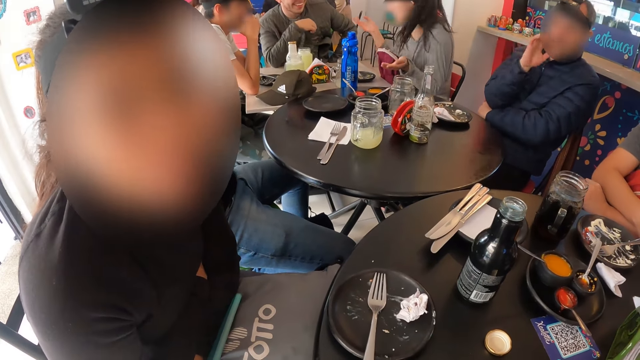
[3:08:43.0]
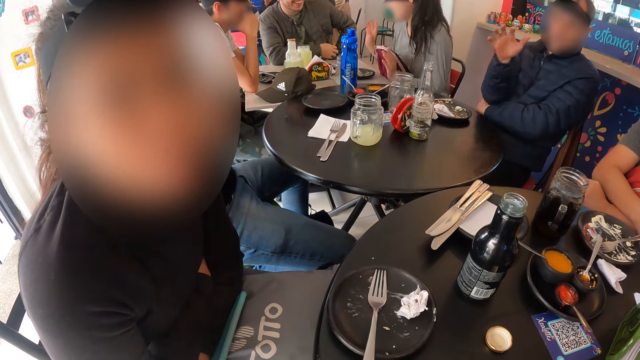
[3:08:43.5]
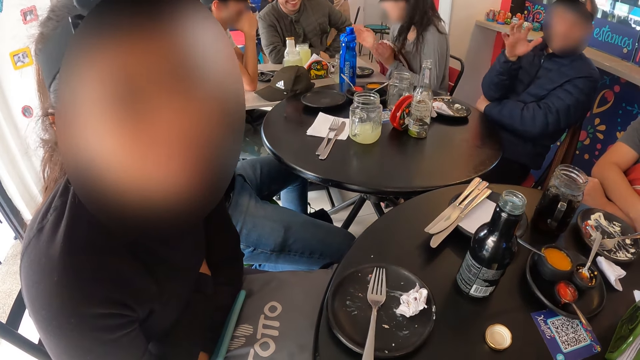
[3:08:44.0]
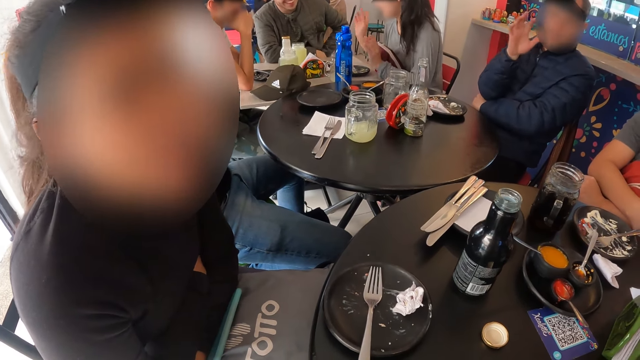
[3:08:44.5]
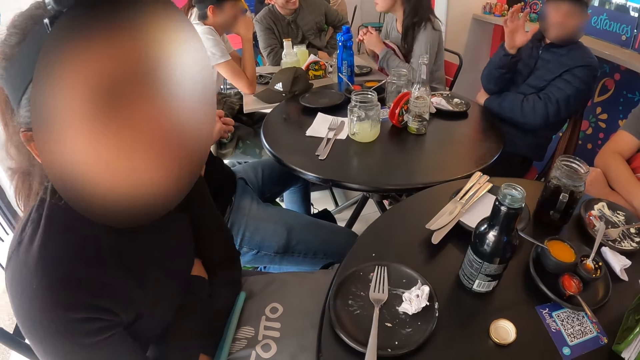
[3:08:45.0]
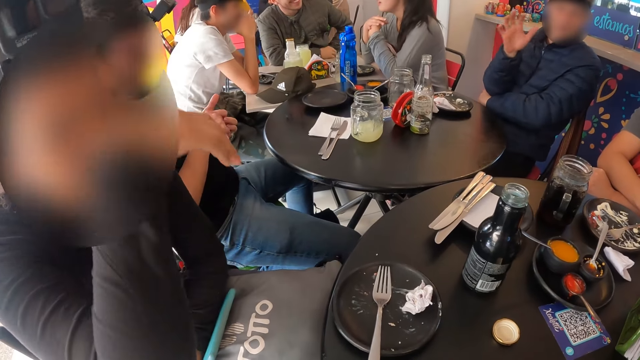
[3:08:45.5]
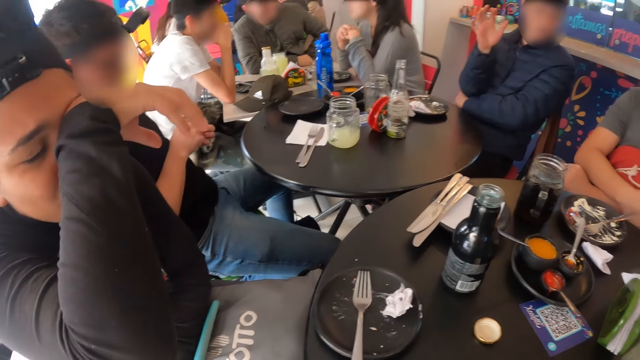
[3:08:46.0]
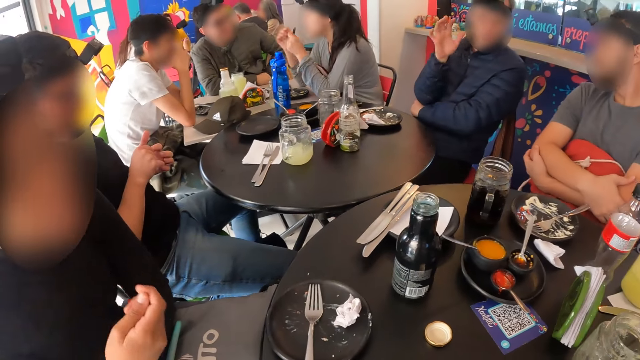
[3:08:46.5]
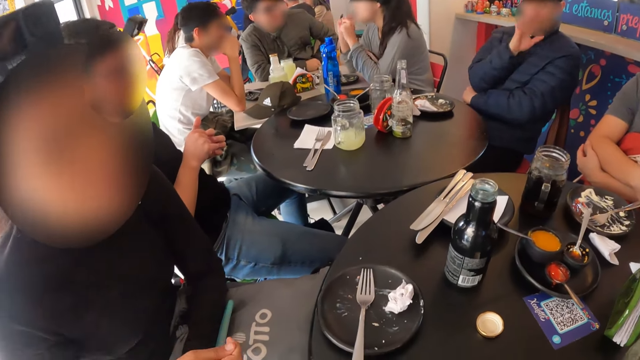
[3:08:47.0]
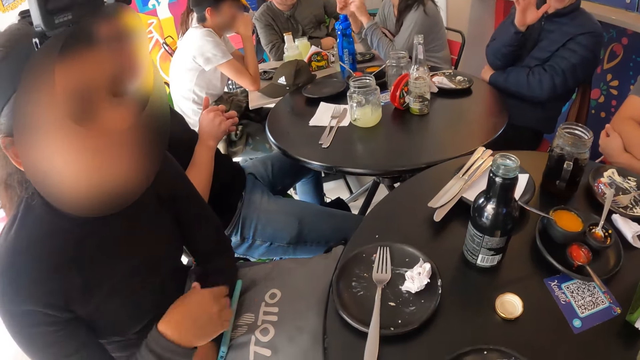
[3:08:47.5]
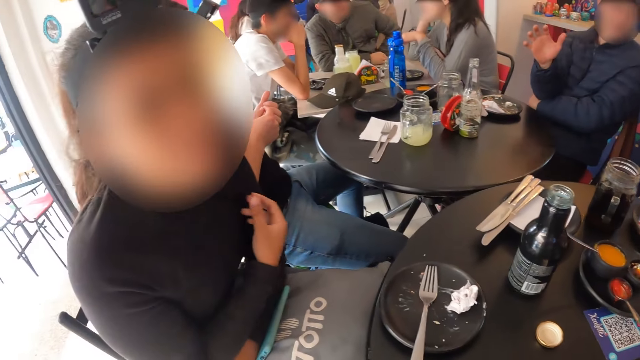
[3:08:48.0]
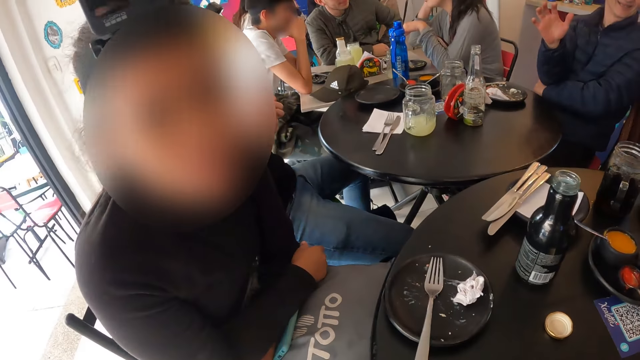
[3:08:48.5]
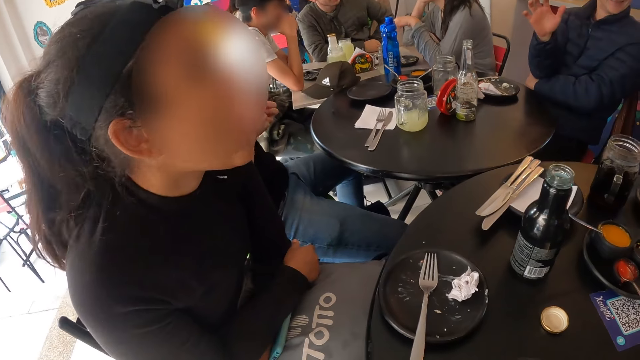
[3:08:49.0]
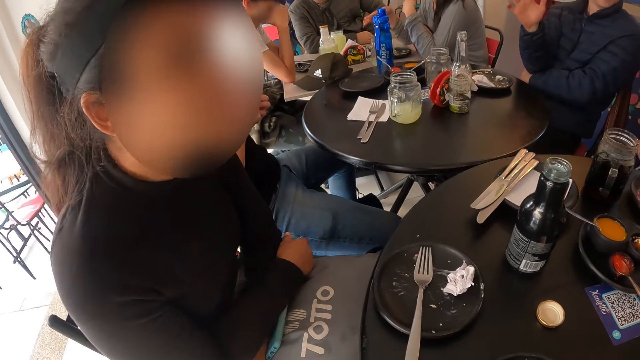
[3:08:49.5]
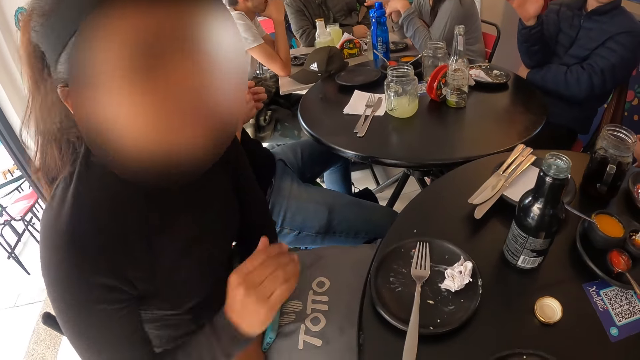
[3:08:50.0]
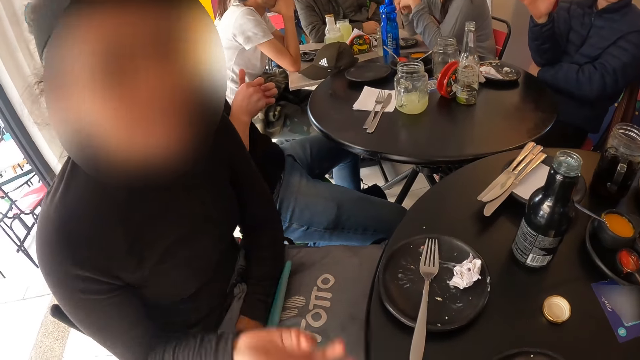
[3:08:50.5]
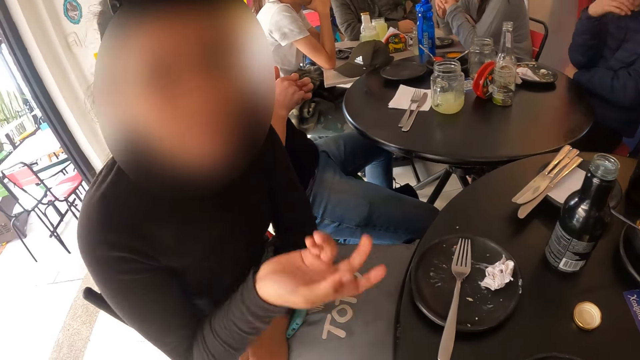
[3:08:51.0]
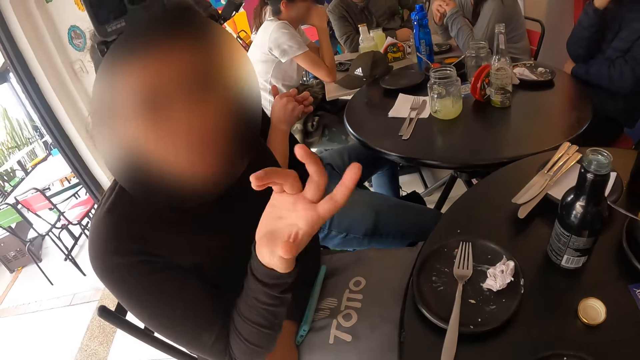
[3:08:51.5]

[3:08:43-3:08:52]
A woman wipes the face. The woman interacts with the camera wearer.

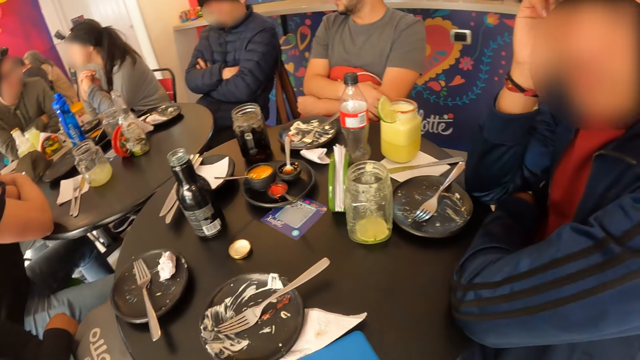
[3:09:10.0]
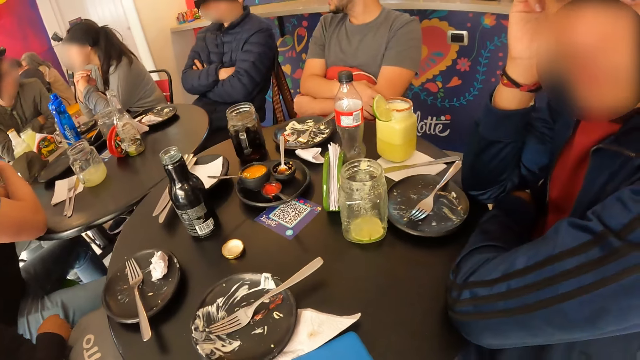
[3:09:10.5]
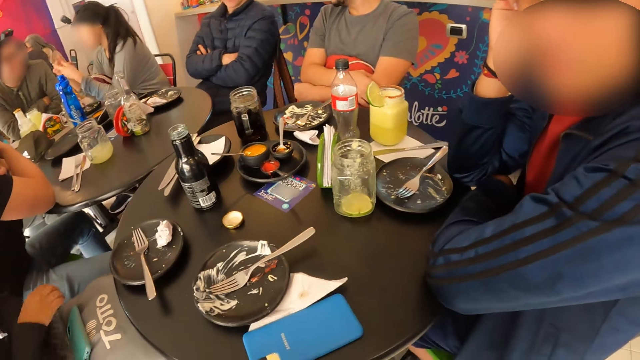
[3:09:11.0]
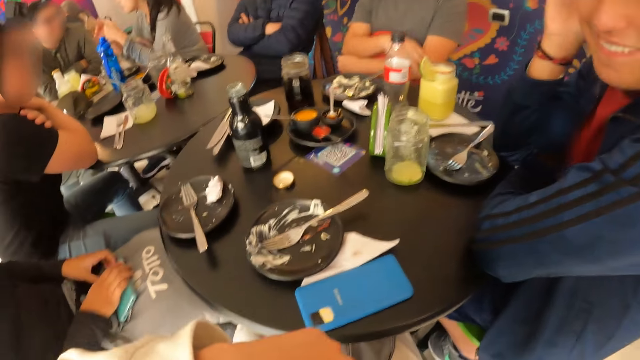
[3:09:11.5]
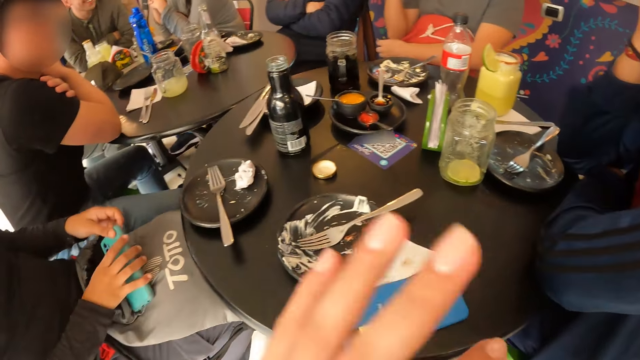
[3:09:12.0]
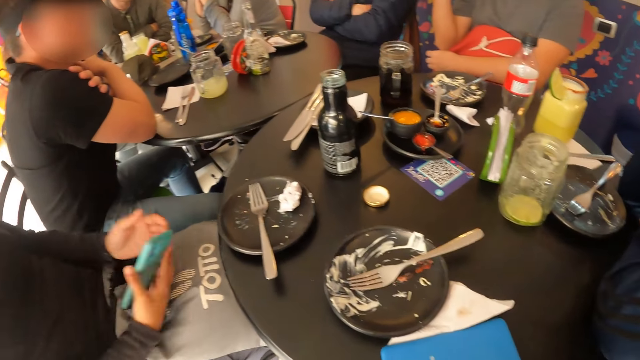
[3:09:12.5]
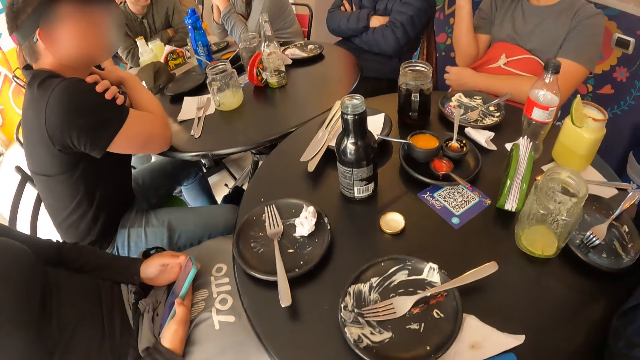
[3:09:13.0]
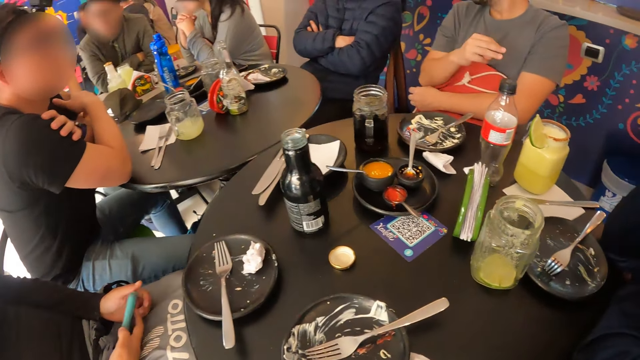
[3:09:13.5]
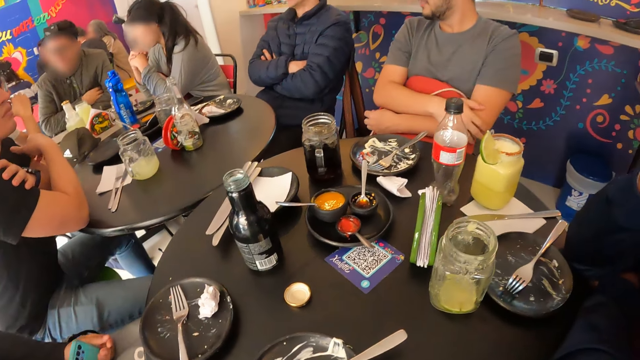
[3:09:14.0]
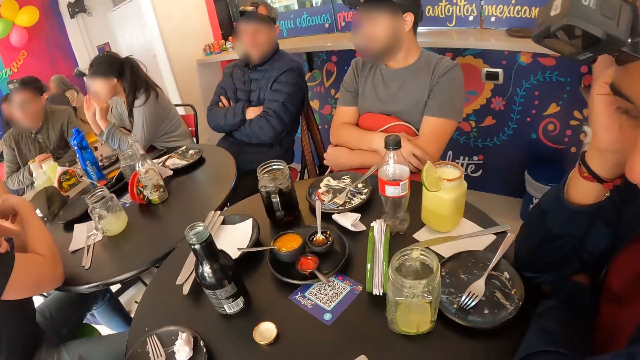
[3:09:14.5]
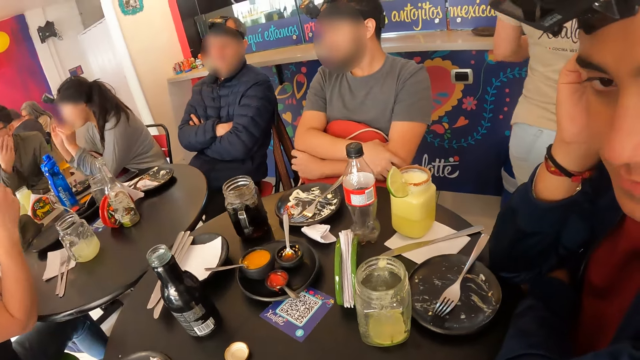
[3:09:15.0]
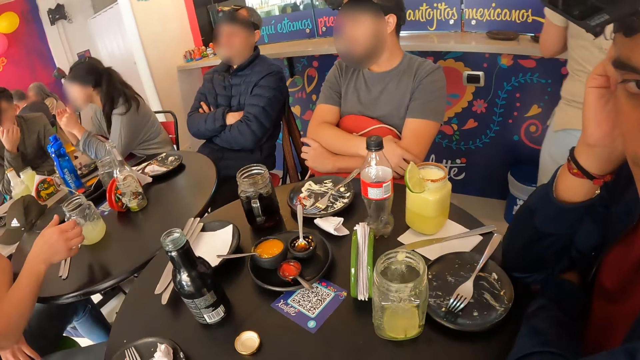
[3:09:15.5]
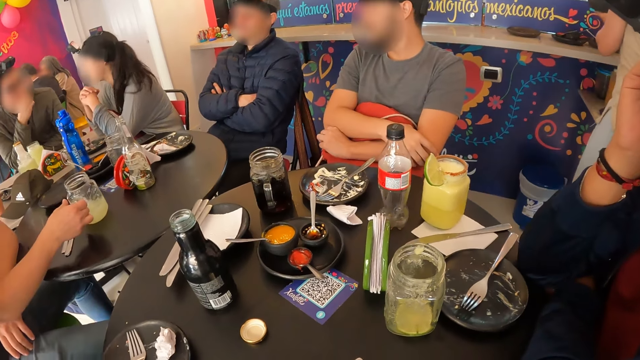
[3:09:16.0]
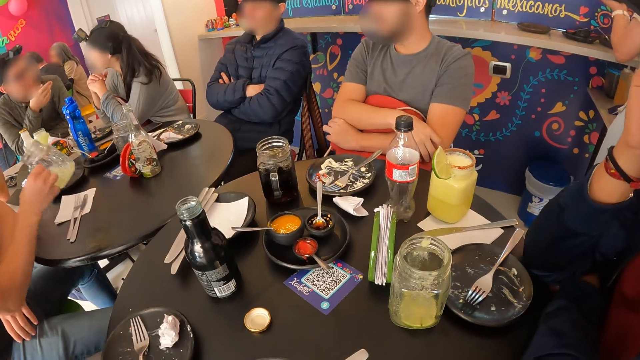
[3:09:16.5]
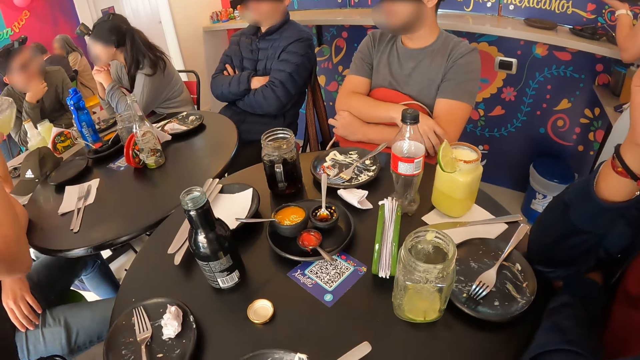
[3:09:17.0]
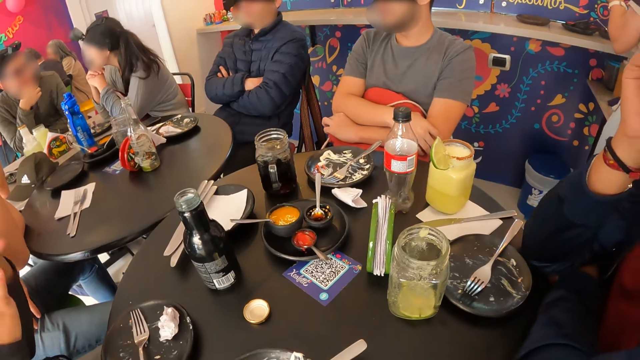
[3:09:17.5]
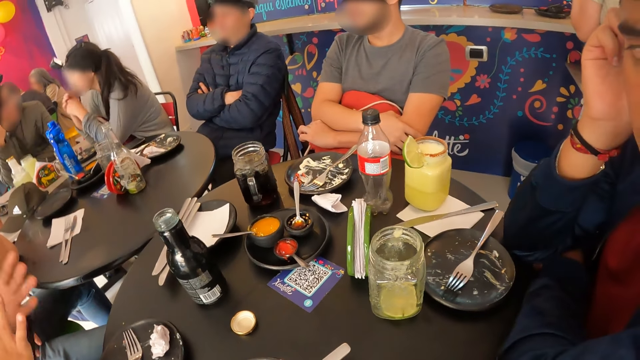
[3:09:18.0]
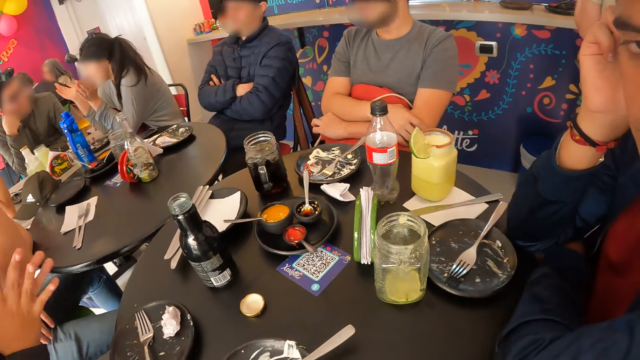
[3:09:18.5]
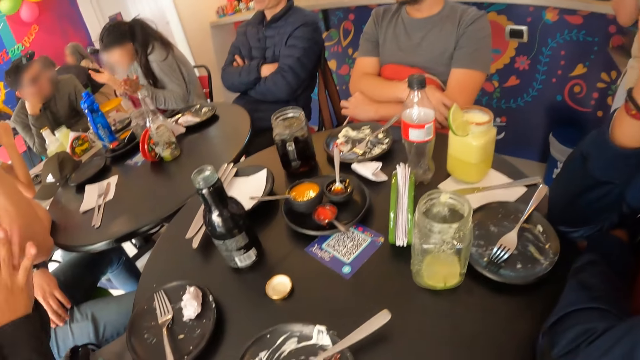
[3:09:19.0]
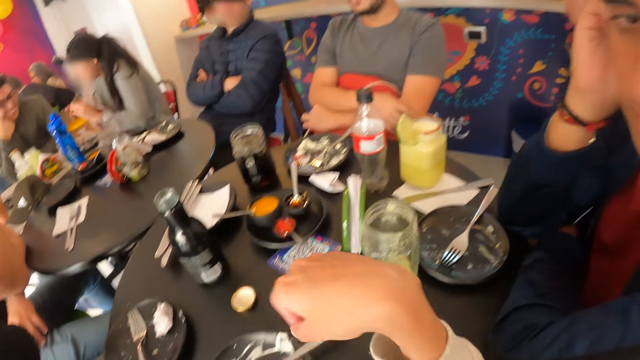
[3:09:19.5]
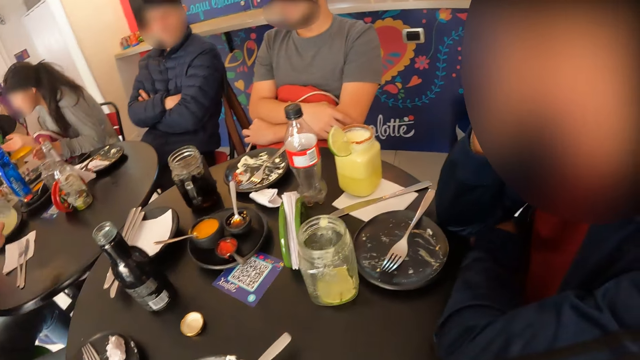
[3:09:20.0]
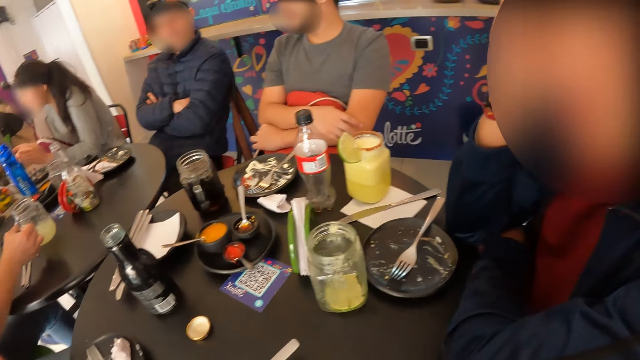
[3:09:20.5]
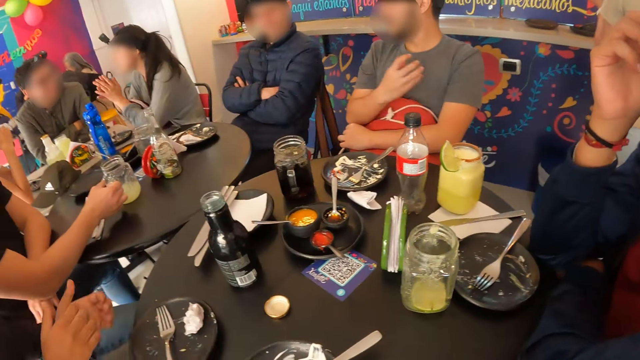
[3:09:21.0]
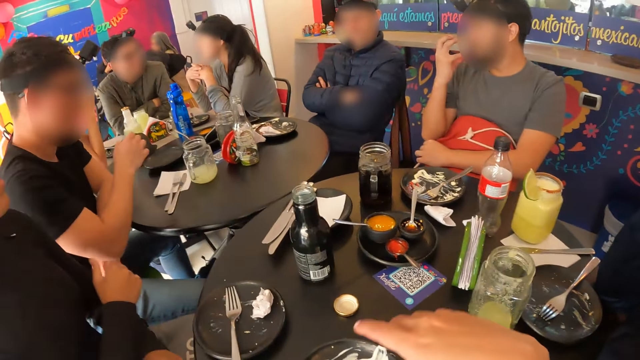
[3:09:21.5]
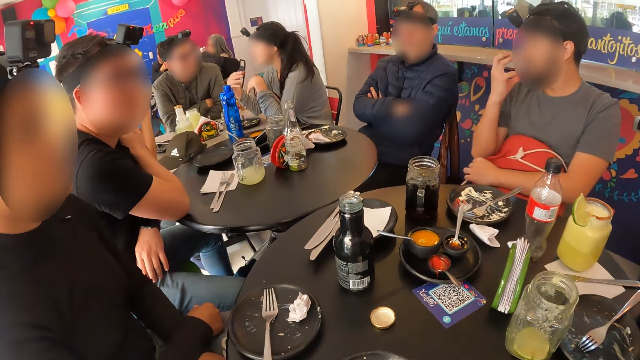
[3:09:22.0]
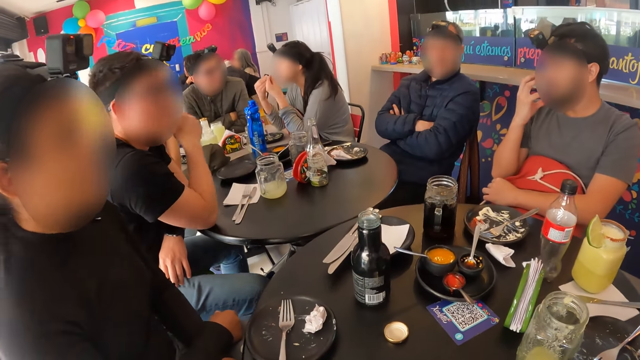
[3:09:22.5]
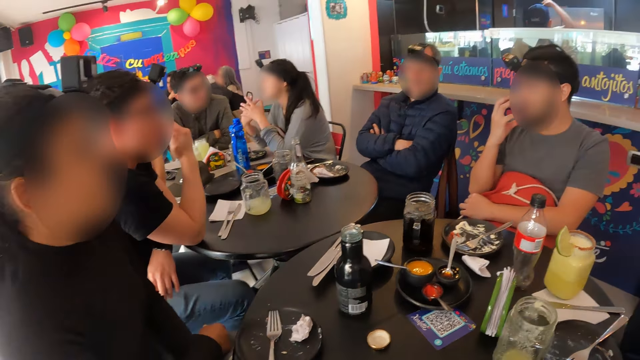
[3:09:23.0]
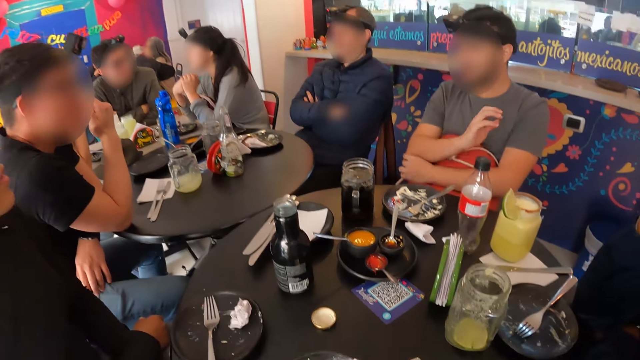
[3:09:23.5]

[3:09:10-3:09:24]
The camera wearer looks around. The woman picks the mobile phone from a bag on her legs with her right hand. The woman uses the phone. The camera wearer dialogues with a man. They look around the table.
